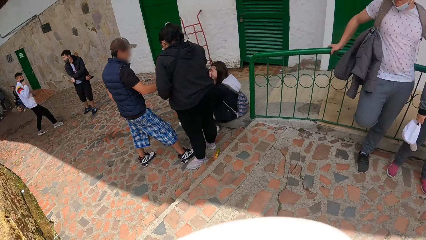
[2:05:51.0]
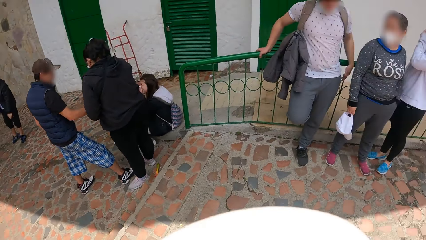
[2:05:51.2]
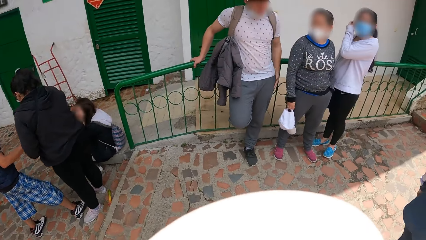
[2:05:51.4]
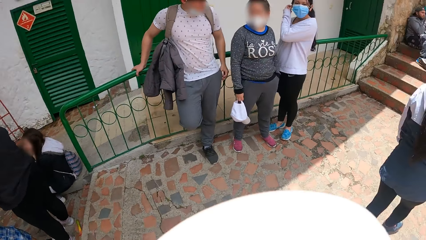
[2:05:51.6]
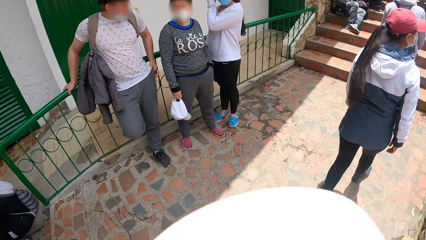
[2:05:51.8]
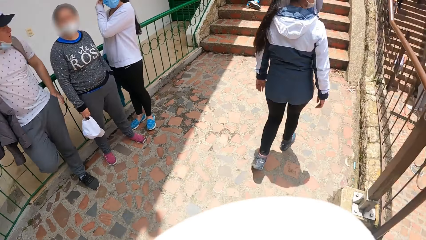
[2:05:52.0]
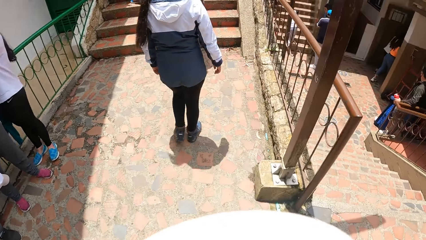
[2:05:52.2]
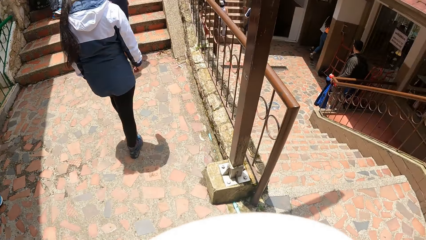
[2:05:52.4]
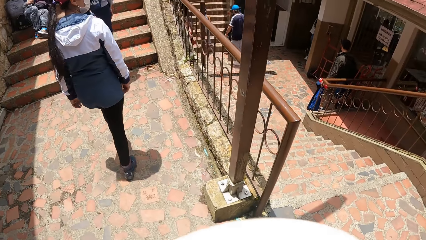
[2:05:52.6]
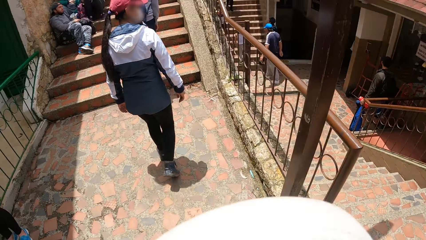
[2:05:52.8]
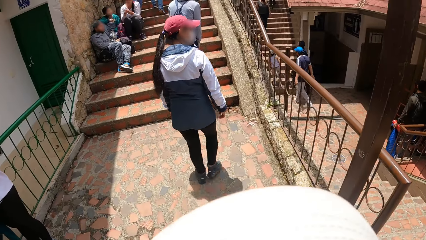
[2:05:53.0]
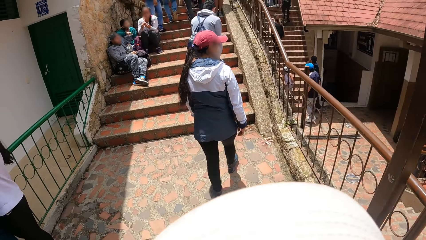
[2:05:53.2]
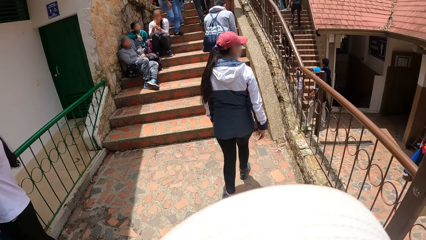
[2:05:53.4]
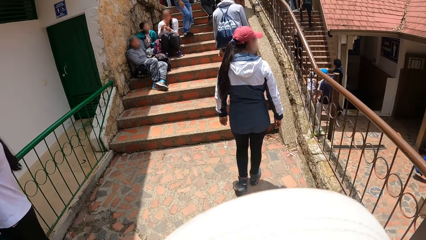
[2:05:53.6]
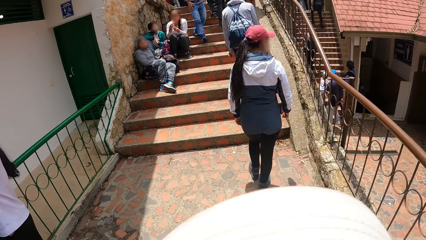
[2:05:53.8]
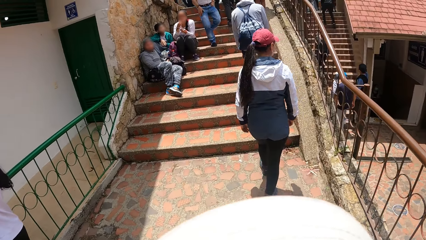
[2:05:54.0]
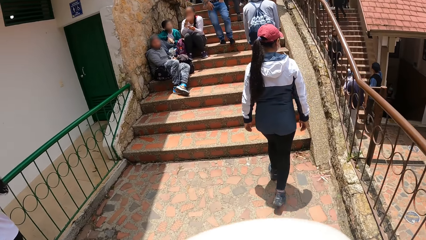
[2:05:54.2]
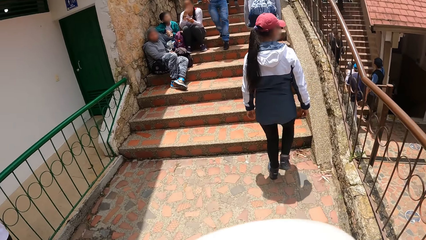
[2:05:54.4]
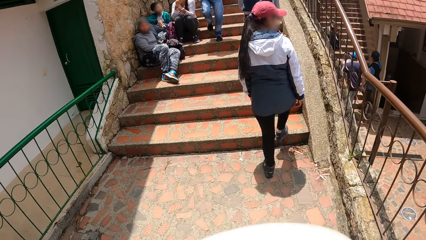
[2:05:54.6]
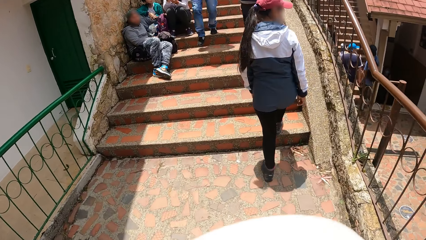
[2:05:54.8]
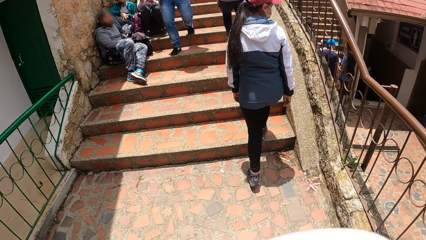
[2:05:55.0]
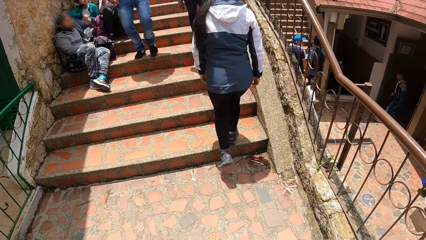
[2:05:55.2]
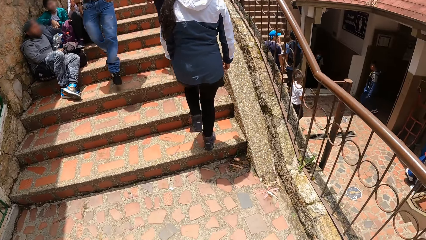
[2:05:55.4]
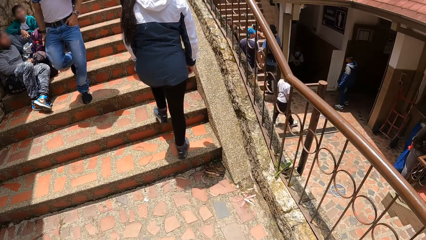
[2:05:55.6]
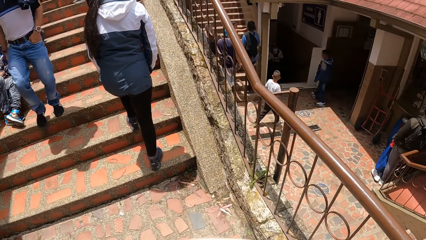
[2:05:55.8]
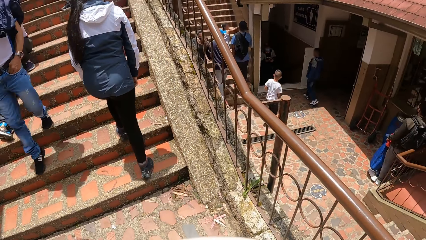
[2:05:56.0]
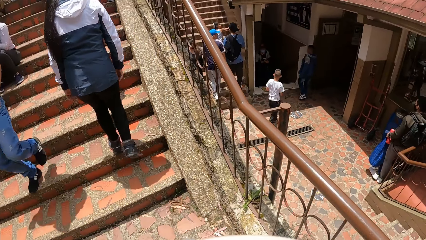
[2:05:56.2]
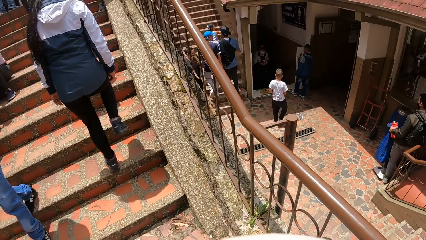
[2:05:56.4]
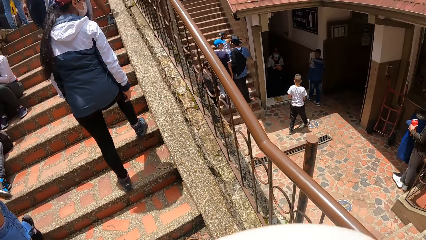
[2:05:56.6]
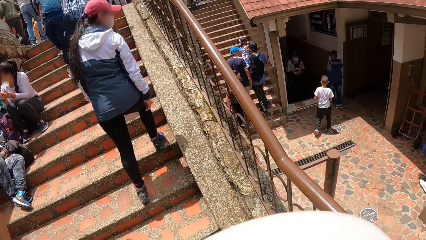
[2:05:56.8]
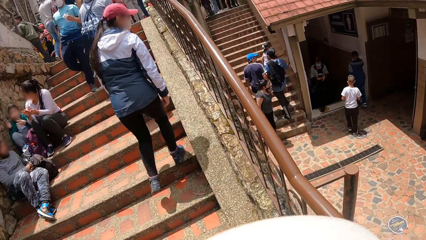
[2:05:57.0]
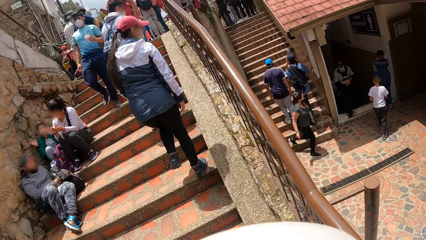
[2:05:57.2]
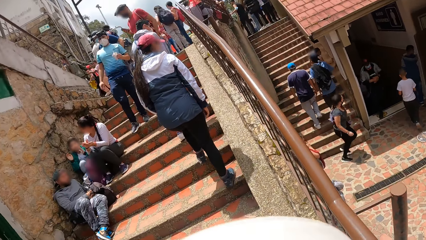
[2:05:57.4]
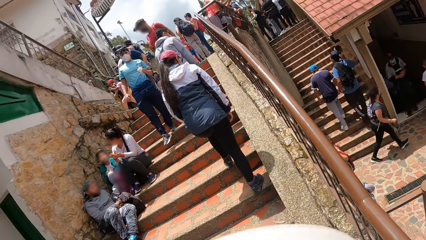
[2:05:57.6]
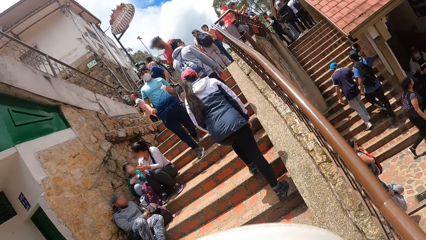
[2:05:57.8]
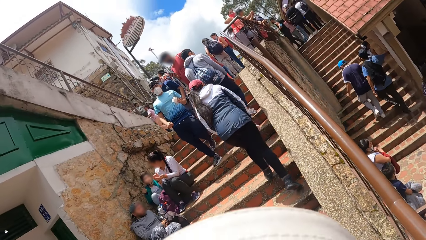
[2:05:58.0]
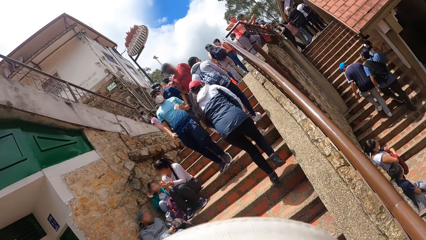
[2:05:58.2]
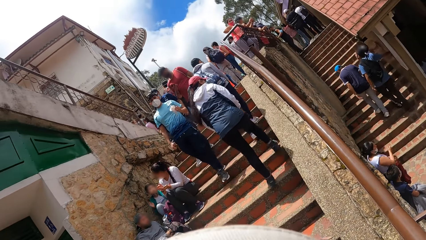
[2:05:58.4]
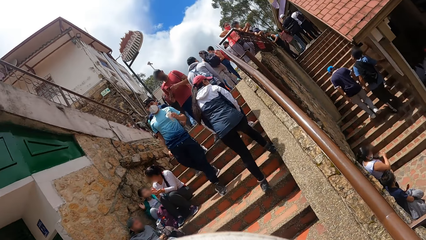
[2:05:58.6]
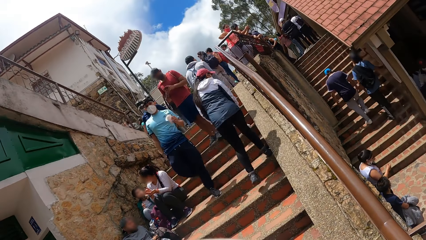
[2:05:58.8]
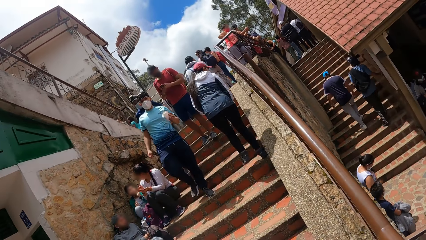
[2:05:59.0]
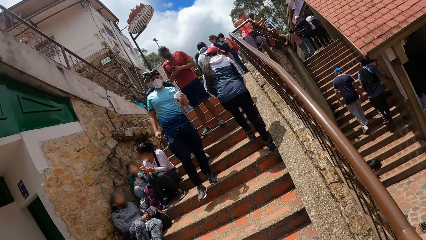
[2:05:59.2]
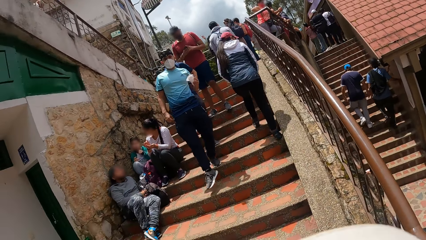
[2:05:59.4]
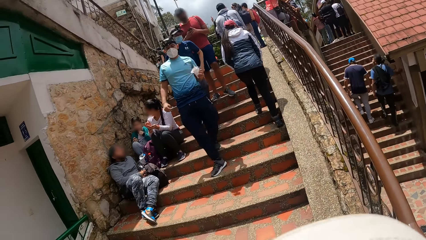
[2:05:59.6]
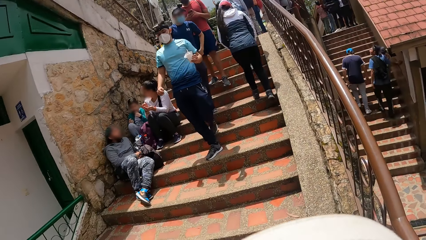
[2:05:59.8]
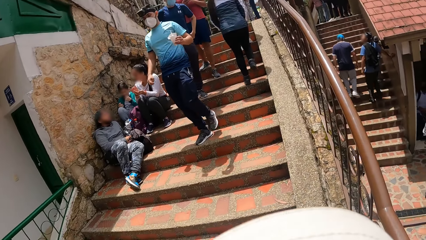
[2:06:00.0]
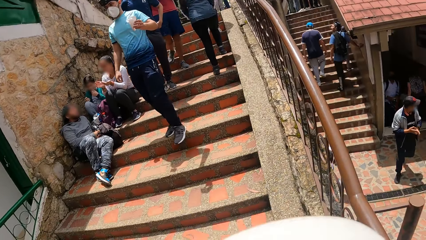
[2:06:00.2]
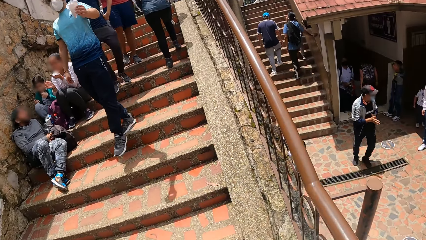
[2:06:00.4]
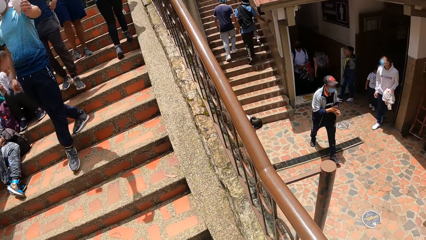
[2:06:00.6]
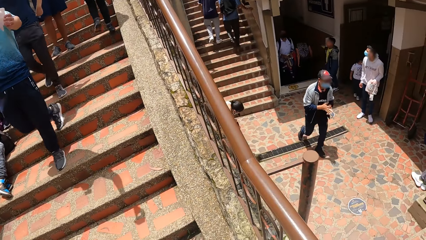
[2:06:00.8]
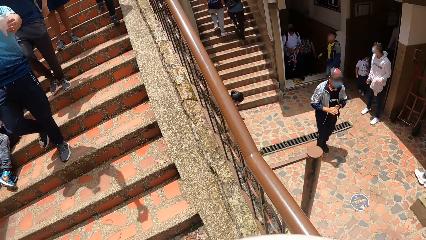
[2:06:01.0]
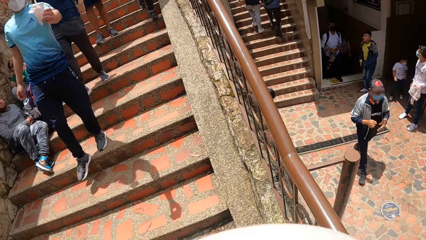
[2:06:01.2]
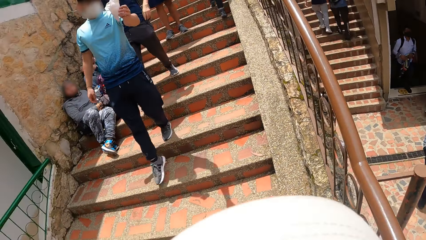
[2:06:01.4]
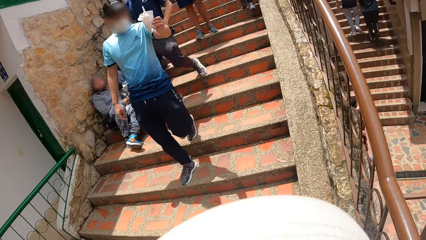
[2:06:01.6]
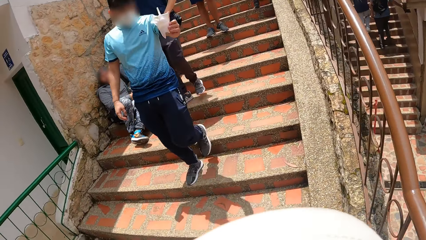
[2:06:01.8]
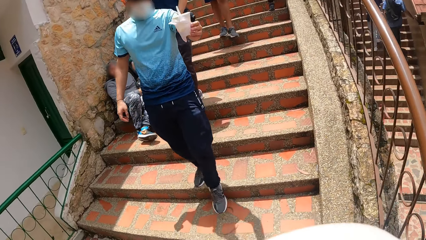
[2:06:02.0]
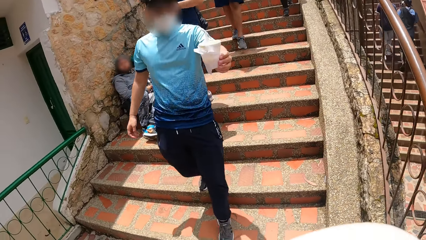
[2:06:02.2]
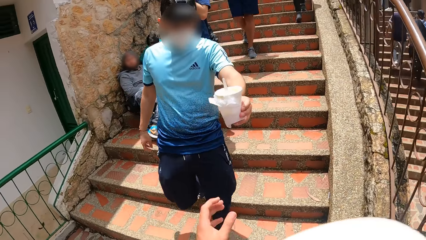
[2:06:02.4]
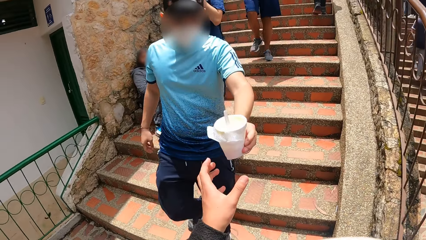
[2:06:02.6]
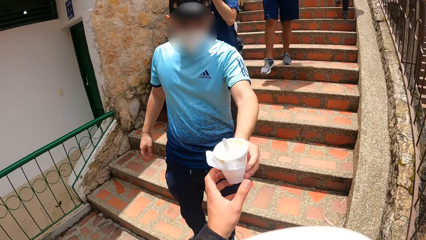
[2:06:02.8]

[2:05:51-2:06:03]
The camera wearer walks on a road. A man approaches the camera wearer. Another man approaches the camera wearer. The other man touches his face with his left hand.

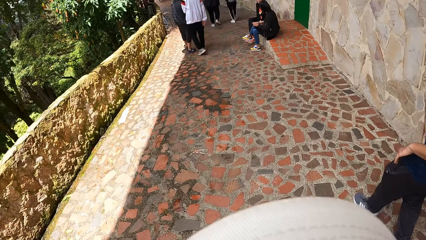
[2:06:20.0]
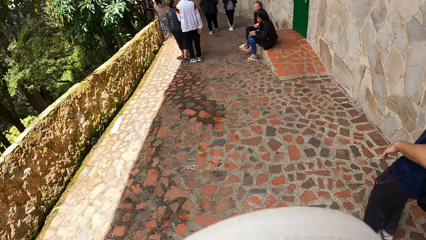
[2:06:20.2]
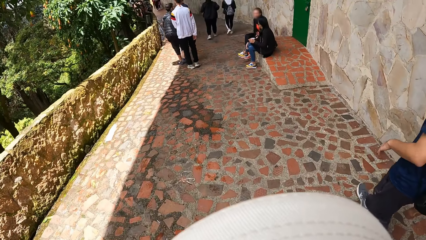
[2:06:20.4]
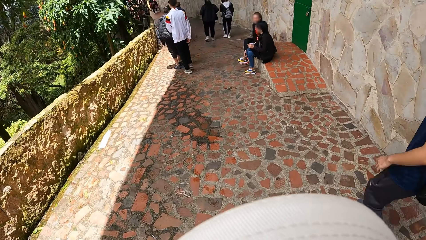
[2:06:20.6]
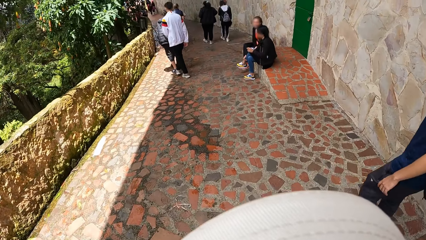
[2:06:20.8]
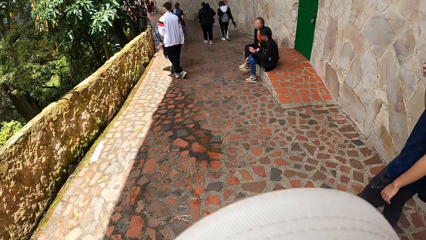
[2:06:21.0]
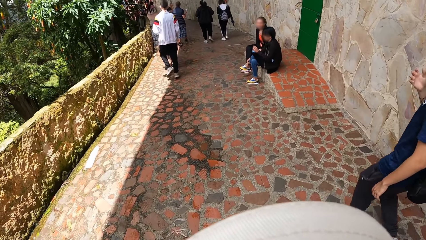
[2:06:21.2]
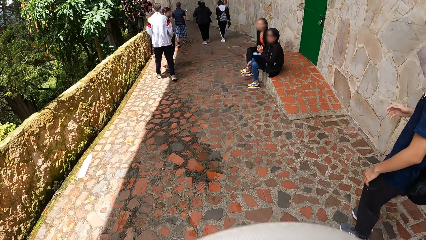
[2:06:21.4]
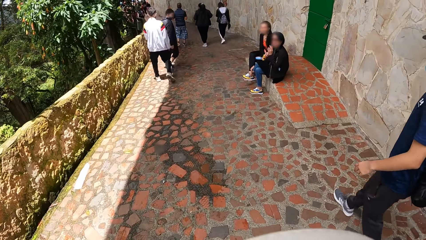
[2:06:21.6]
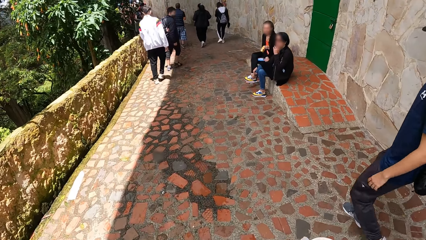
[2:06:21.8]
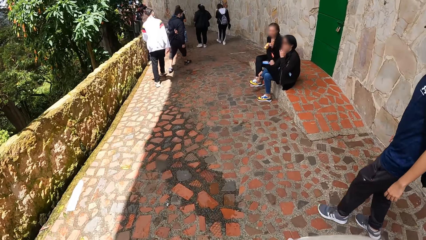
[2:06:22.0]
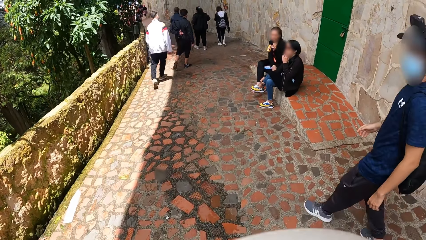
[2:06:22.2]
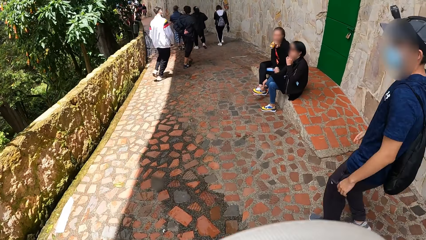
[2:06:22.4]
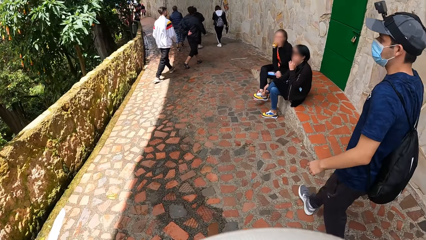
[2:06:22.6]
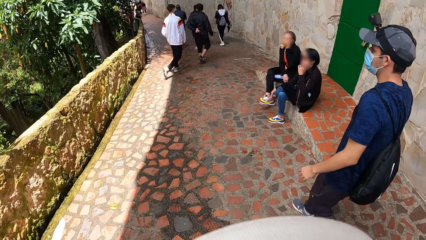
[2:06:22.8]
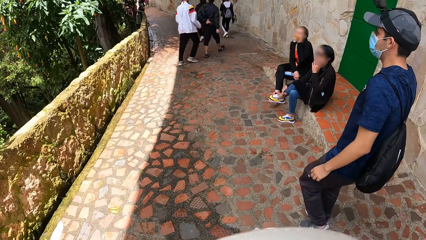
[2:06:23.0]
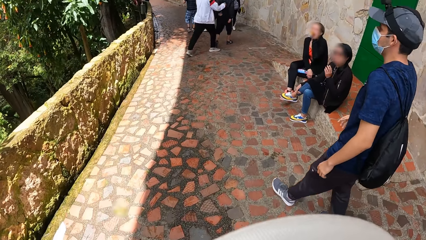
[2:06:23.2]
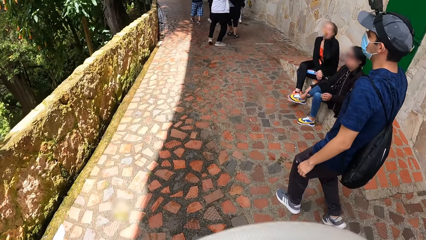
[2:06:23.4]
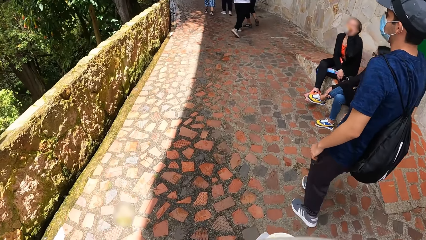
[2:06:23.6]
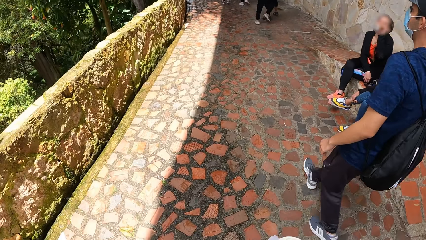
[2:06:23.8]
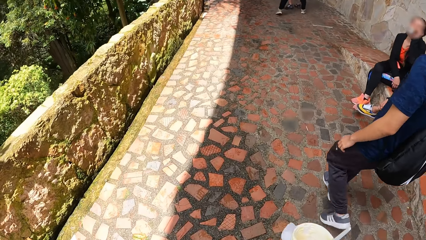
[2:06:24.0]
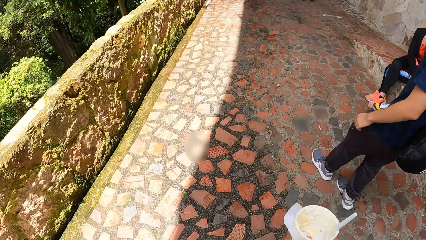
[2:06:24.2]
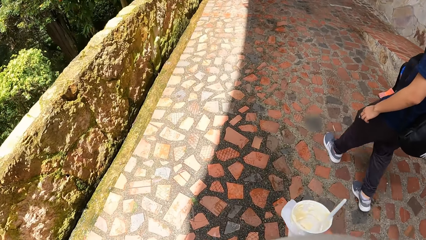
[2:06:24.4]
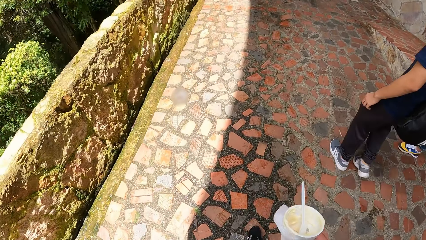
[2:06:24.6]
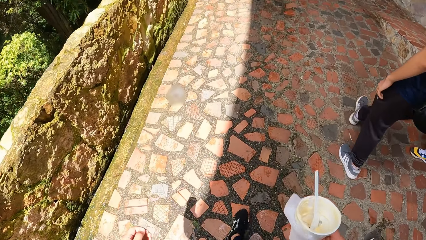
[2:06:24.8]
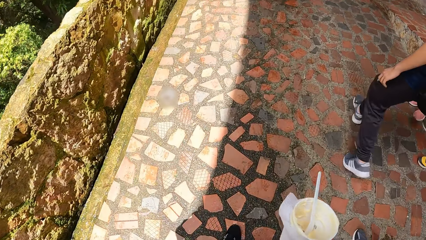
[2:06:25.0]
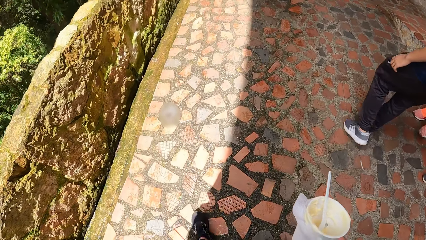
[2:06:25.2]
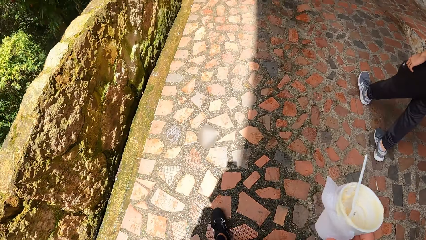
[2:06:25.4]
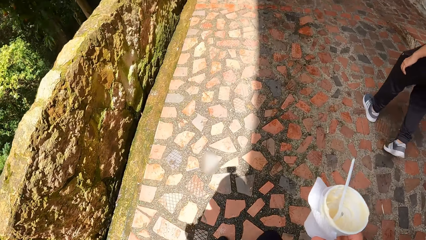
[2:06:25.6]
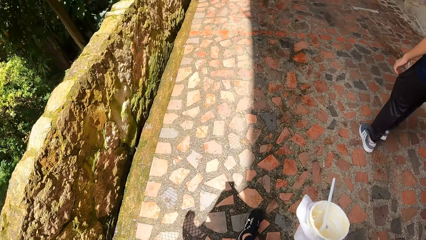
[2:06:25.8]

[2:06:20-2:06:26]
A person drinks the yoghurt. Another person moves the hand from the face. Another person runs after another person. The camera wearer holds the tin of yoghurt.
